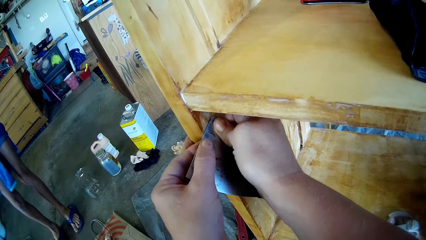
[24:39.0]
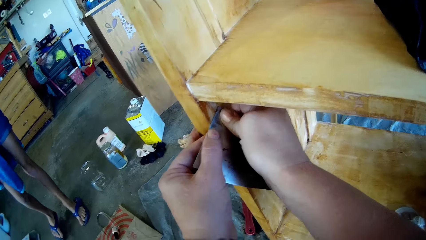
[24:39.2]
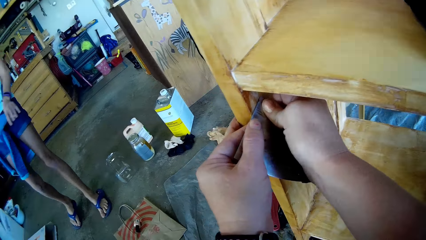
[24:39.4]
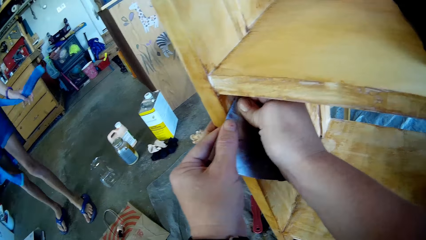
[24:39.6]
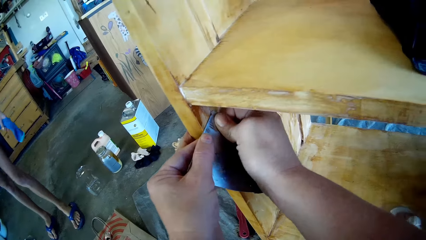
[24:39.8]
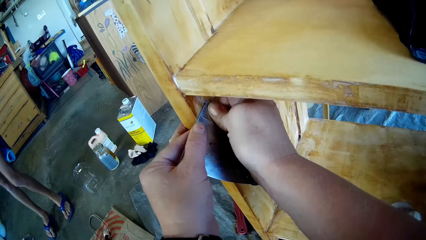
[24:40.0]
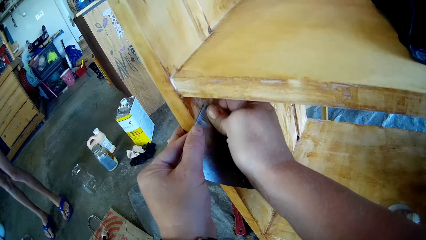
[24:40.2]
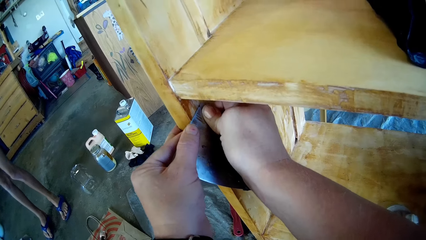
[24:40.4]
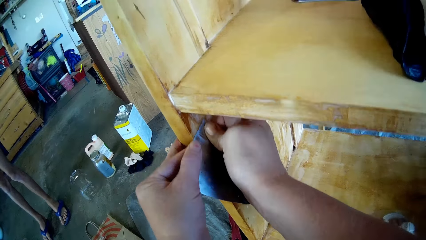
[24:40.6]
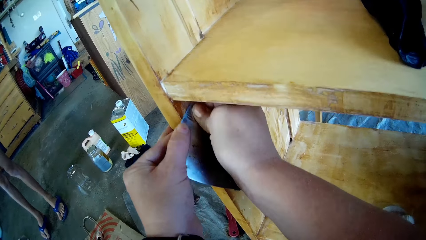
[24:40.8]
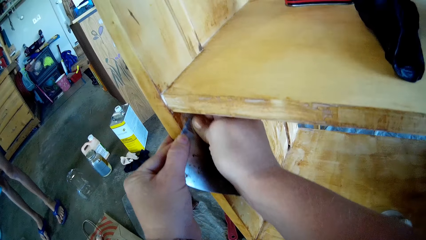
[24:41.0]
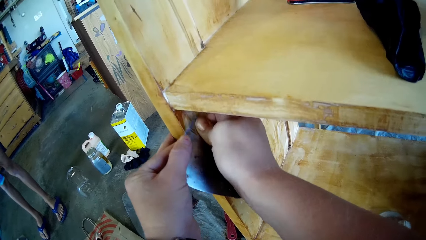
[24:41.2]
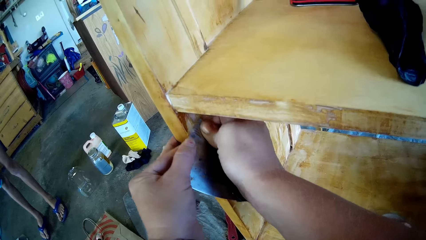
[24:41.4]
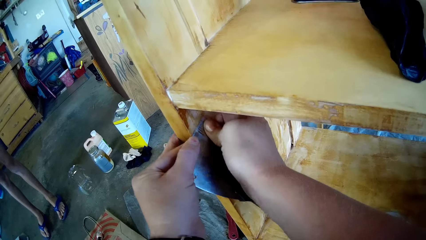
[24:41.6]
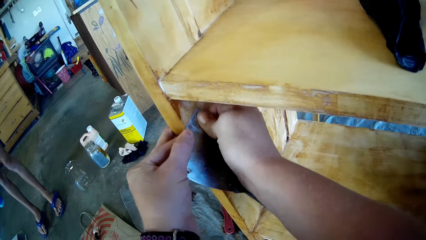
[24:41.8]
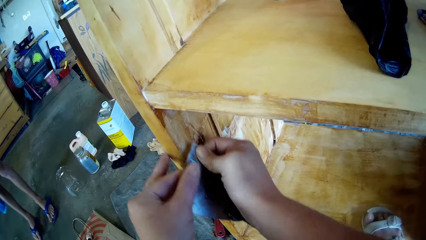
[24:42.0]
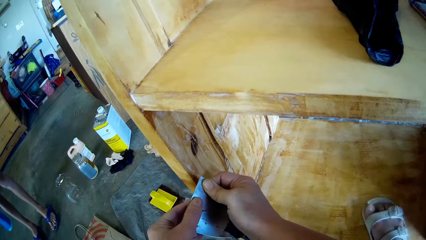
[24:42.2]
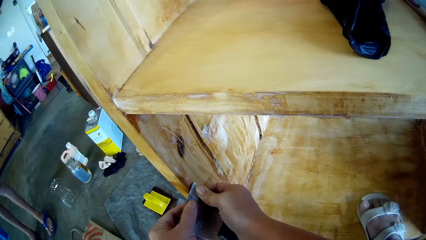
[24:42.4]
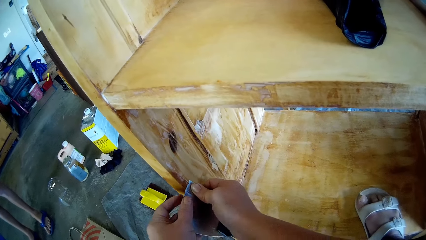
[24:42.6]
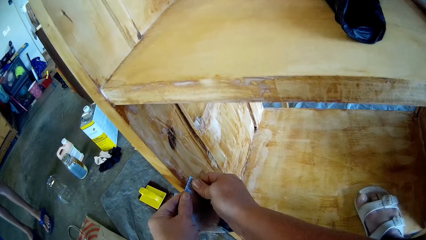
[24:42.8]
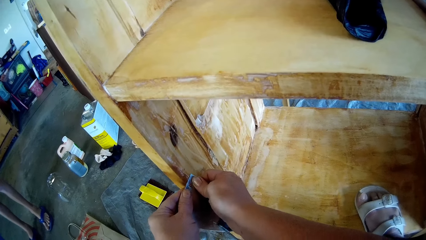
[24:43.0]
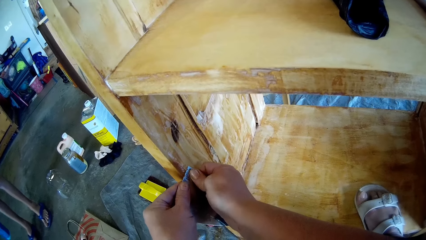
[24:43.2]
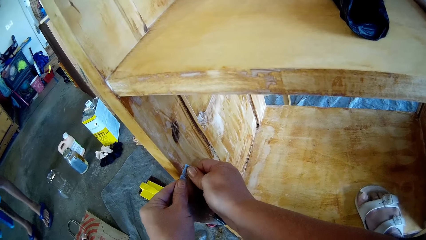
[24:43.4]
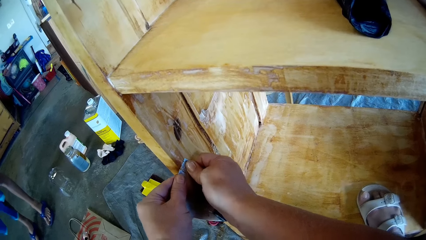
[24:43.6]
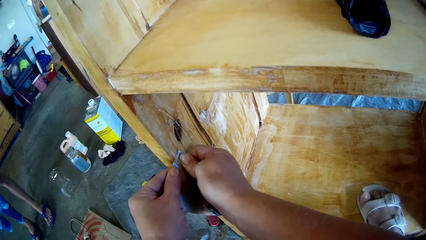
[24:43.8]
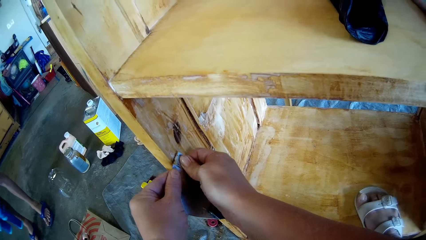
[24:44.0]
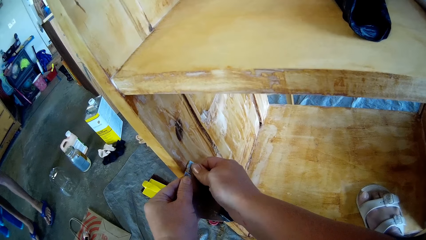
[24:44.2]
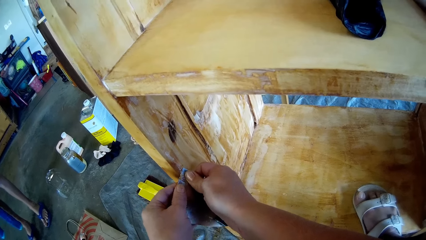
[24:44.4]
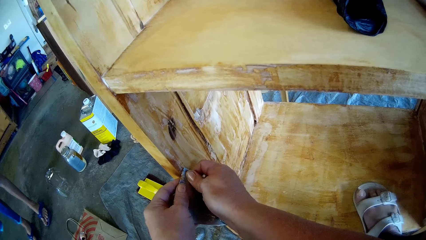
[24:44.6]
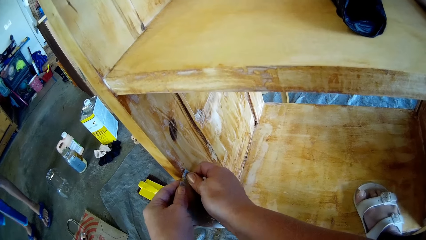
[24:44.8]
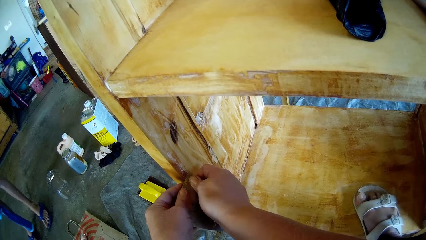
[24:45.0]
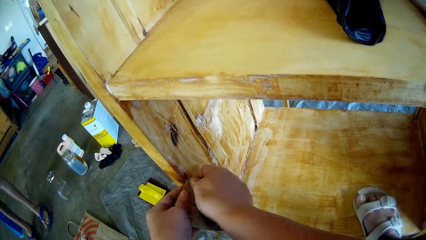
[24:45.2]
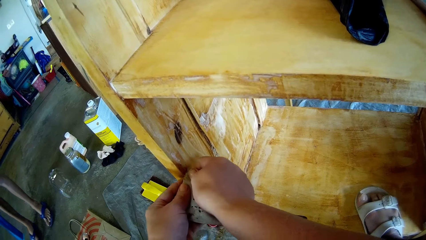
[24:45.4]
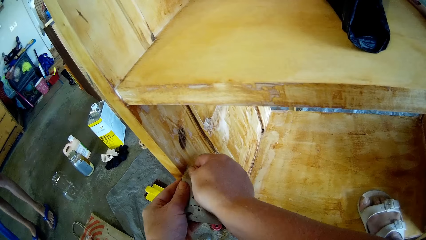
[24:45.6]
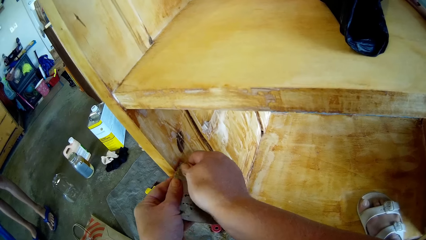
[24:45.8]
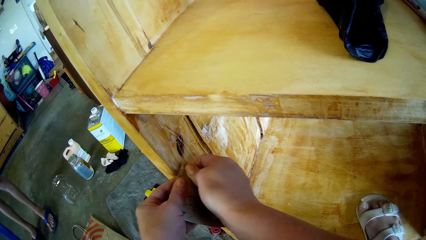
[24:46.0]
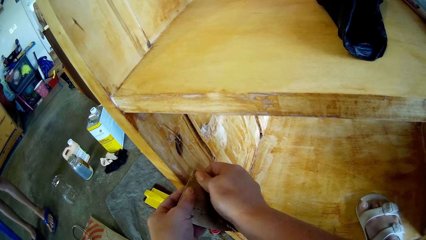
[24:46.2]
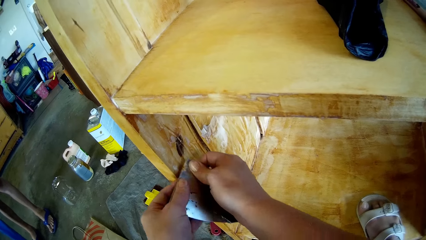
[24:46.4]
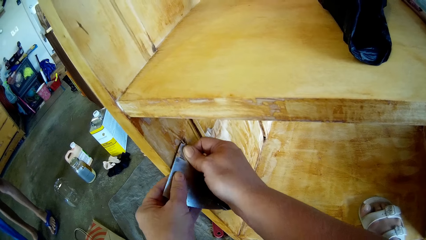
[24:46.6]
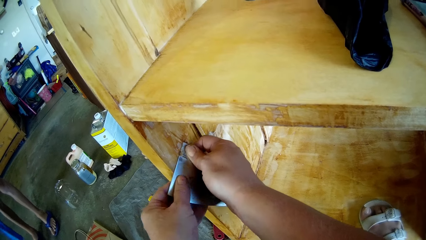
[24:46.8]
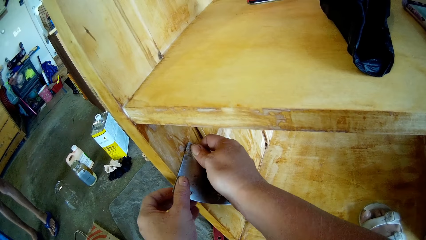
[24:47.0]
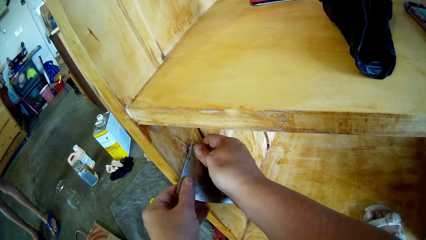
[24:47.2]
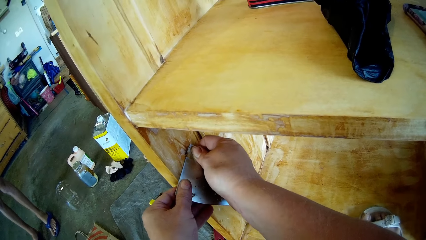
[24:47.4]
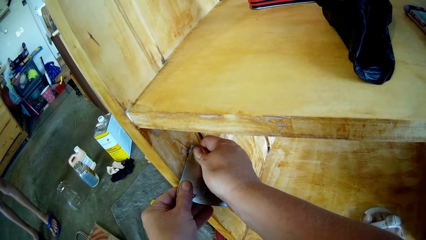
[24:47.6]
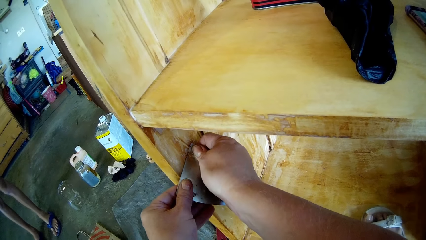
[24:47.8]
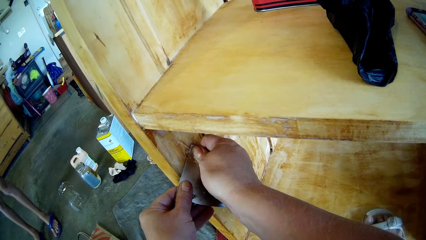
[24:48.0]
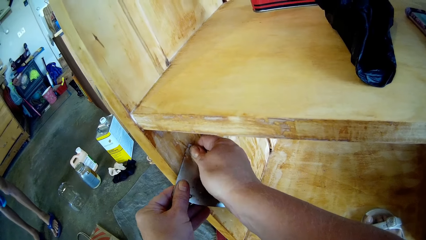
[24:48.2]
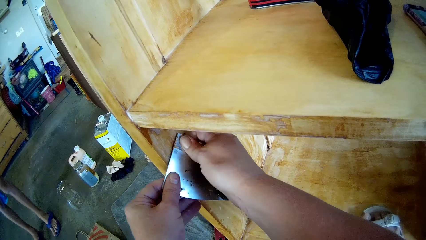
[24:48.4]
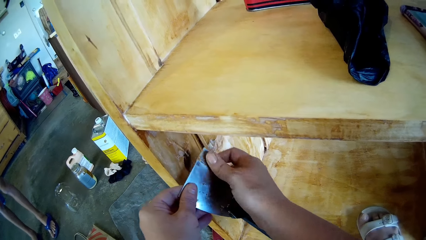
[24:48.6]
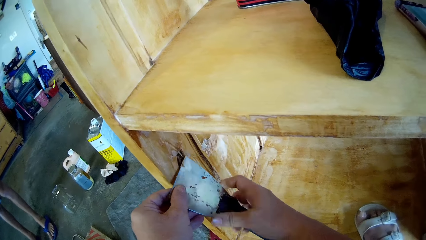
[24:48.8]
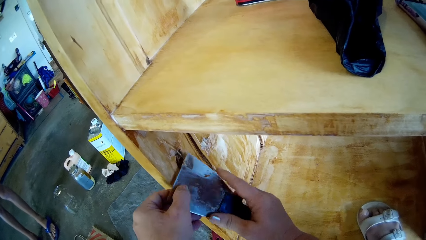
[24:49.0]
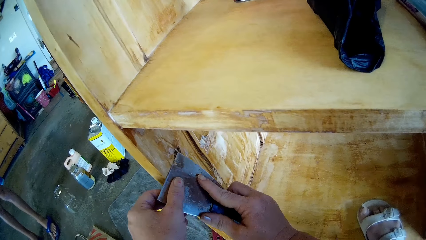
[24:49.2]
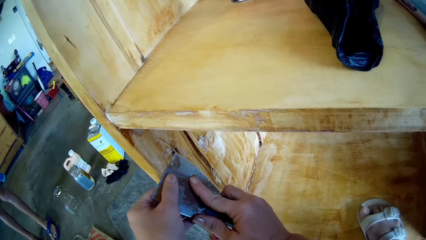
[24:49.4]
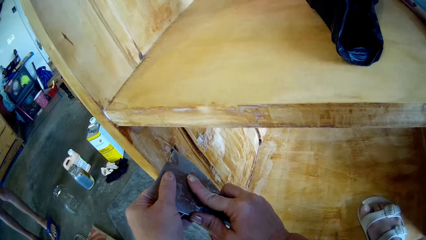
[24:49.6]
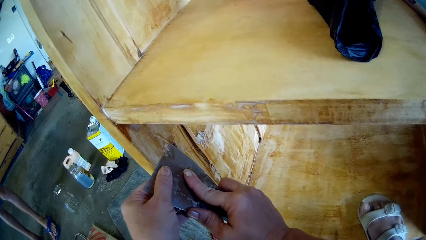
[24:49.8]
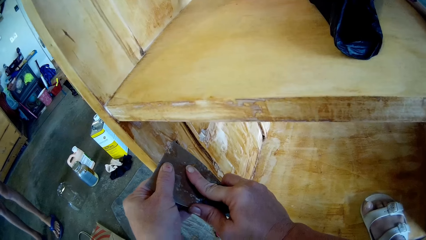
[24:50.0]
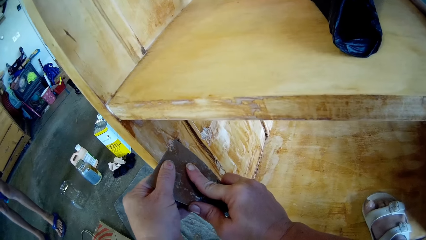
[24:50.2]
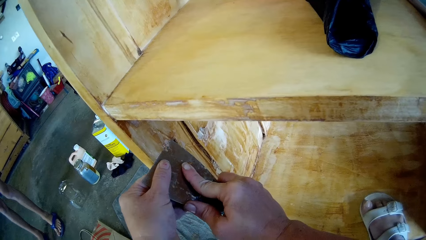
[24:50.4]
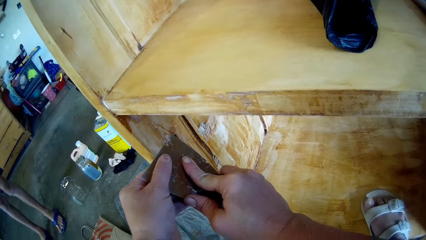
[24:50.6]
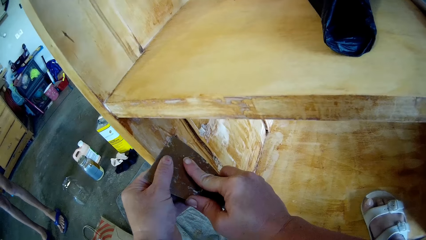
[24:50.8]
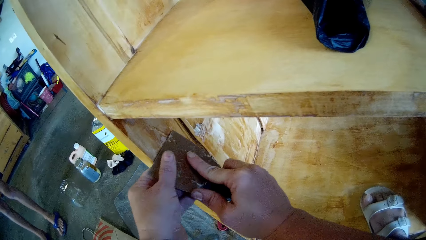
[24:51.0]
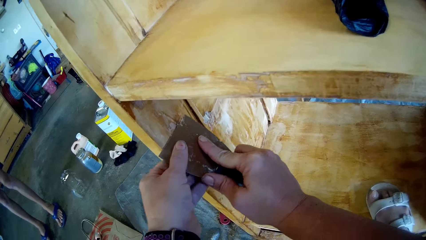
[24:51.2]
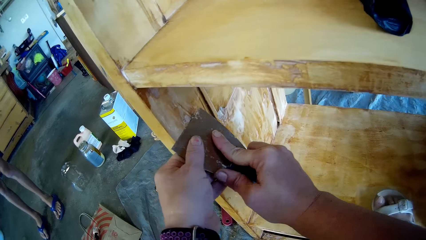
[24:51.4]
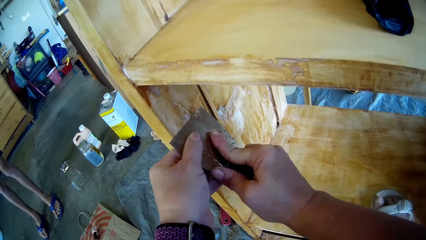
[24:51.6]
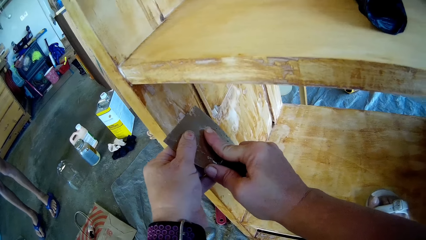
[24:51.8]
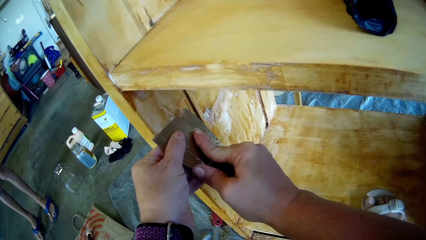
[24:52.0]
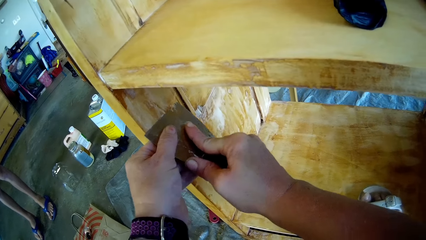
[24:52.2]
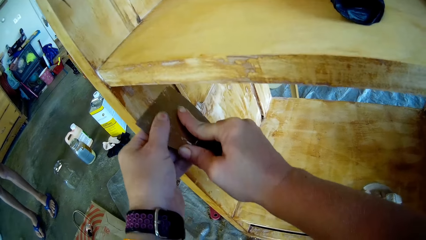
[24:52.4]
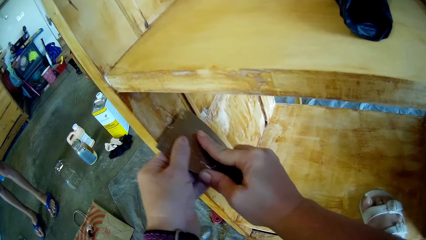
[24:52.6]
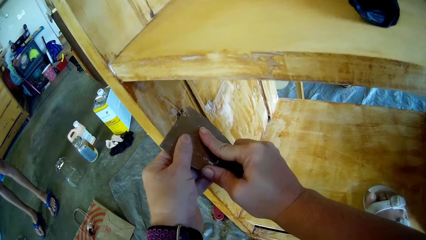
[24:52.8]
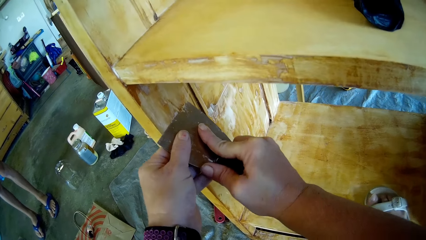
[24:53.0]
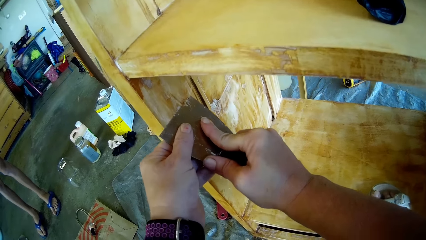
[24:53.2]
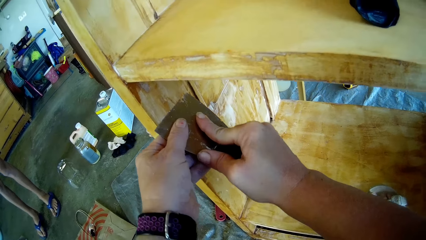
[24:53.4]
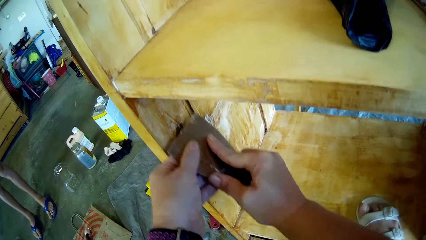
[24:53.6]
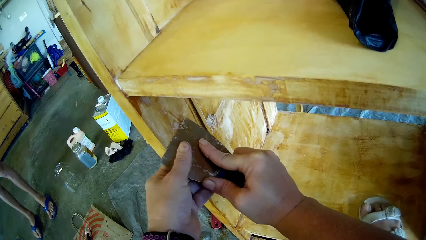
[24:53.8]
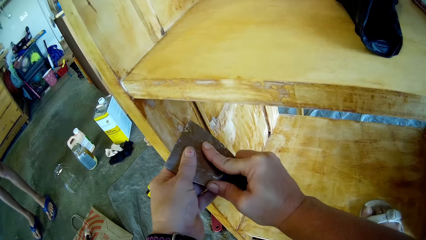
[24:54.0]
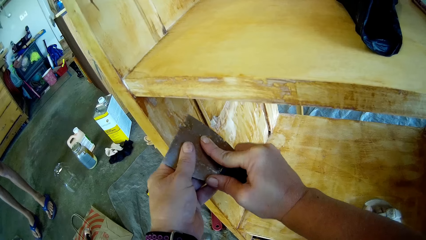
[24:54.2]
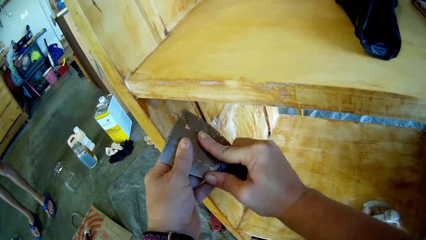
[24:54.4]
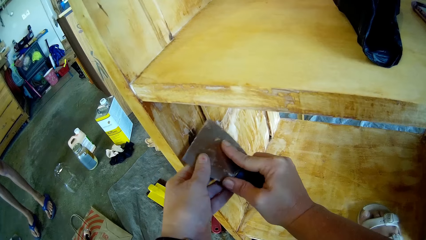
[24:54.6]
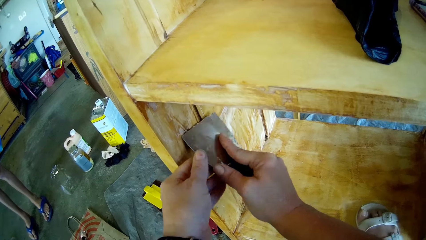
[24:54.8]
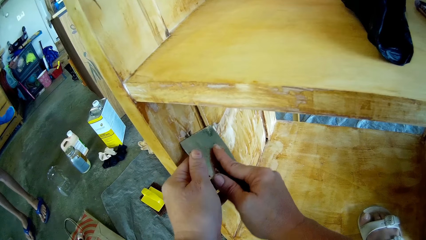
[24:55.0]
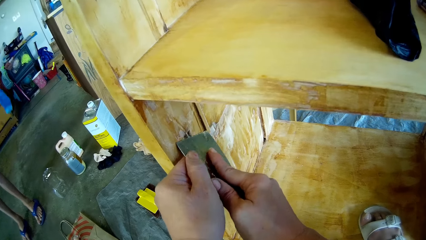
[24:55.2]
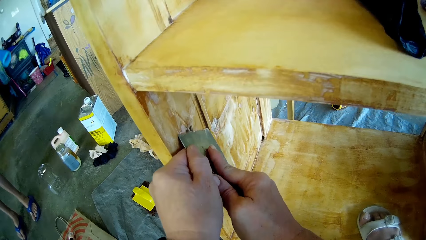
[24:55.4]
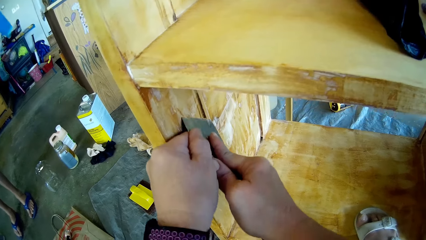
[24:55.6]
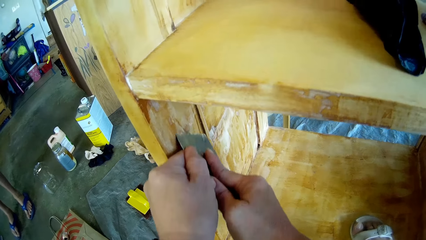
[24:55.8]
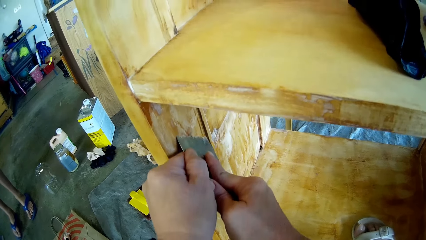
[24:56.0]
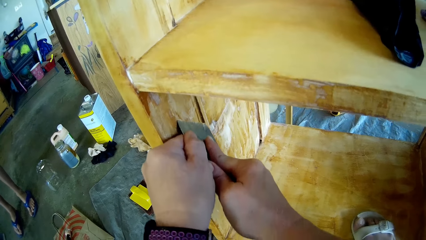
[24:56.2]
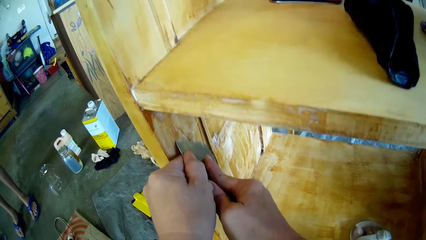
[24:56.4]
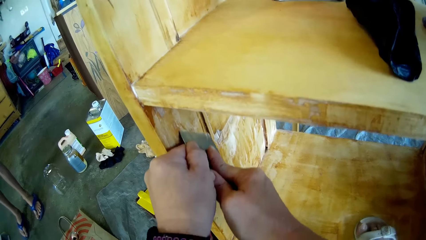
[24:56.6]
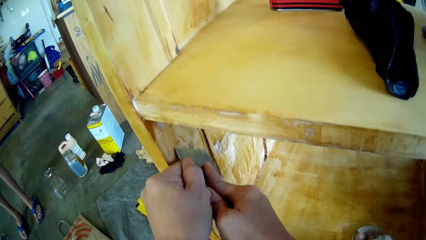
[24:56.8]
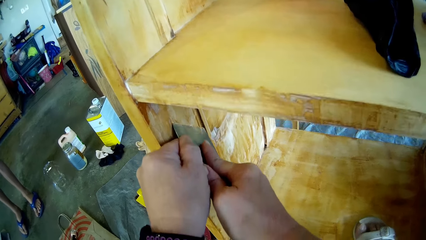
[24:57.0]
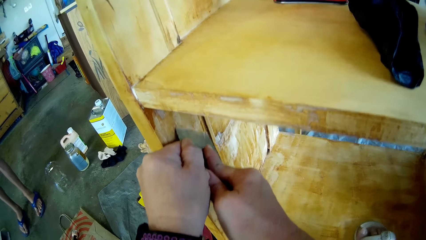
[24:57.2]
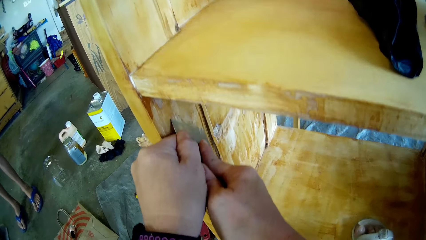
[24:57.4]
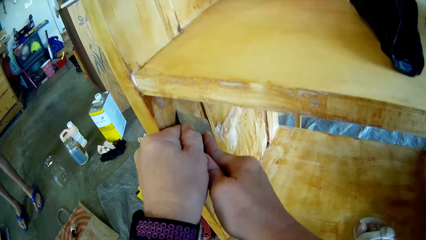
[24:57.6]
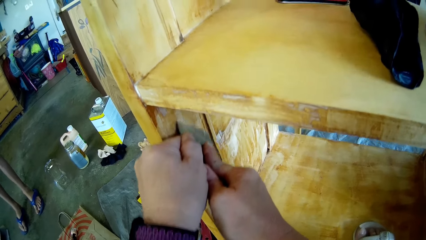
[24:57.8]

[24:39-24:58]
A lady unties a sweater from her waist. The lady holds her sweater. The camera wearer scrapes the cupboard. A man converses with the camera wearer. The camera wearer scrapes the cupboard repeatedly.
